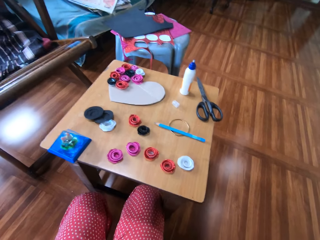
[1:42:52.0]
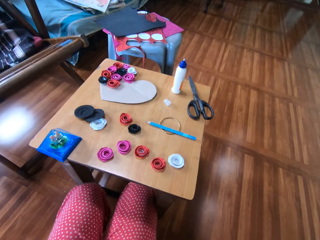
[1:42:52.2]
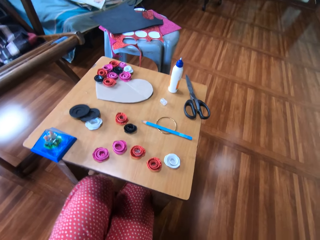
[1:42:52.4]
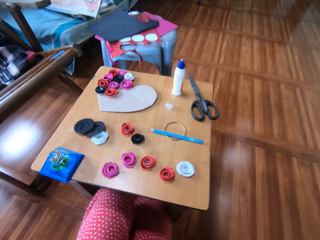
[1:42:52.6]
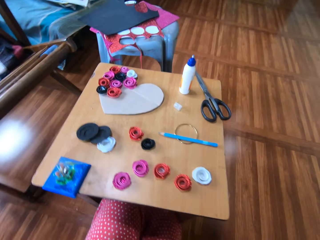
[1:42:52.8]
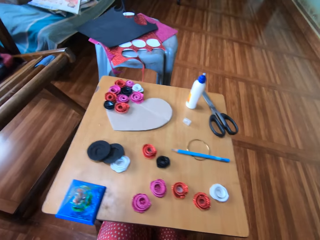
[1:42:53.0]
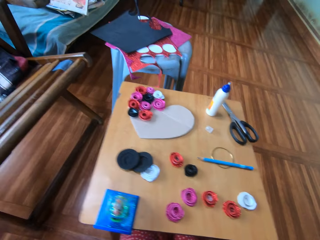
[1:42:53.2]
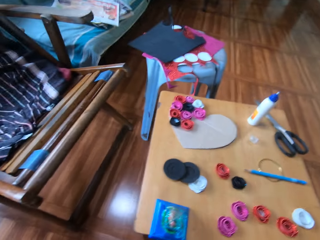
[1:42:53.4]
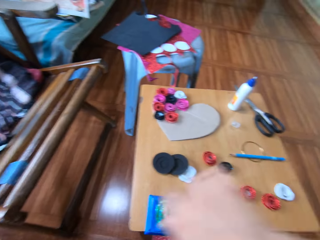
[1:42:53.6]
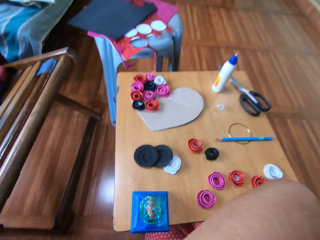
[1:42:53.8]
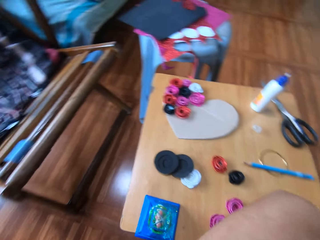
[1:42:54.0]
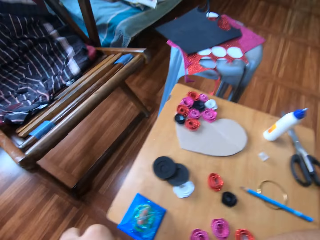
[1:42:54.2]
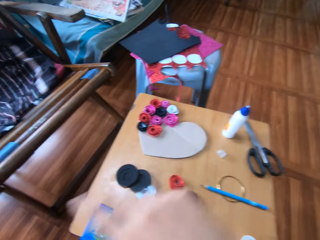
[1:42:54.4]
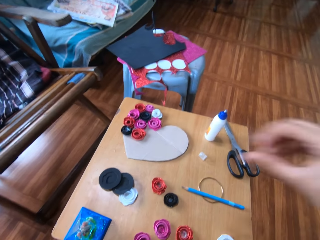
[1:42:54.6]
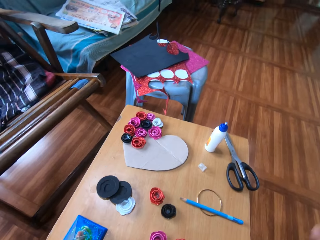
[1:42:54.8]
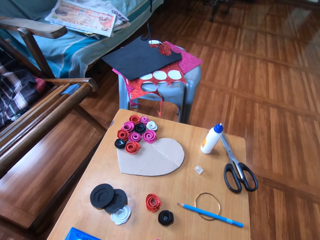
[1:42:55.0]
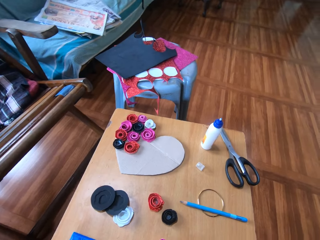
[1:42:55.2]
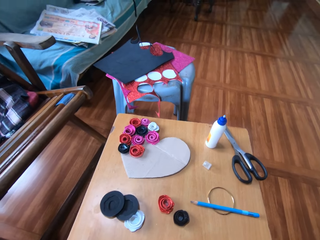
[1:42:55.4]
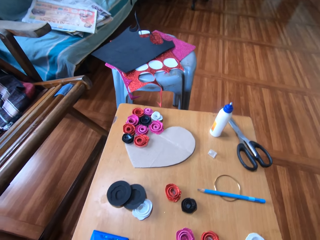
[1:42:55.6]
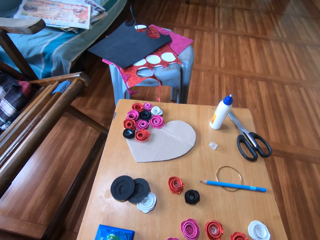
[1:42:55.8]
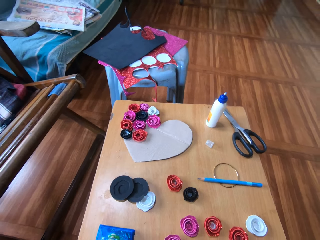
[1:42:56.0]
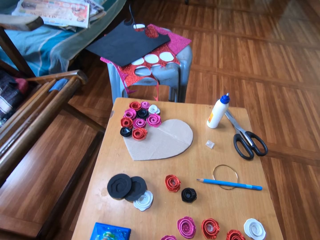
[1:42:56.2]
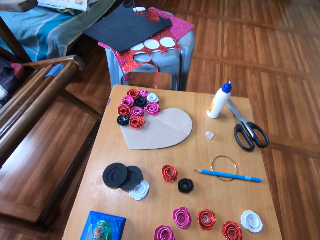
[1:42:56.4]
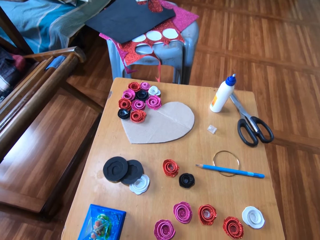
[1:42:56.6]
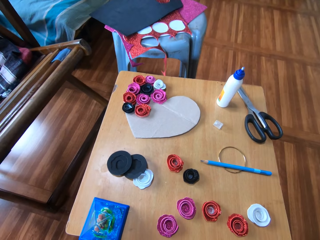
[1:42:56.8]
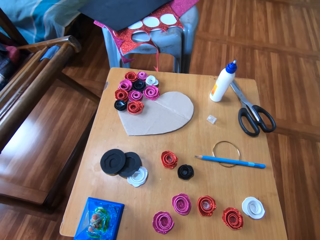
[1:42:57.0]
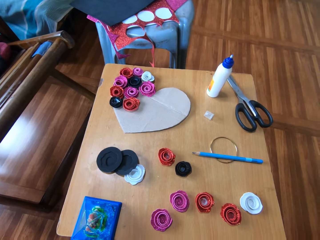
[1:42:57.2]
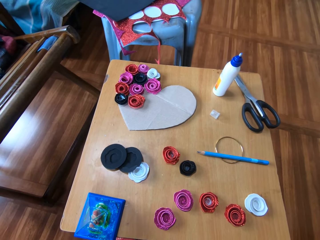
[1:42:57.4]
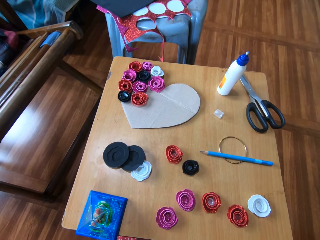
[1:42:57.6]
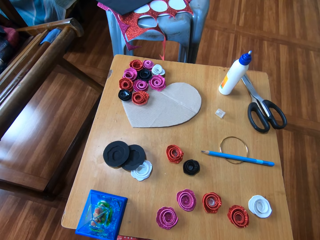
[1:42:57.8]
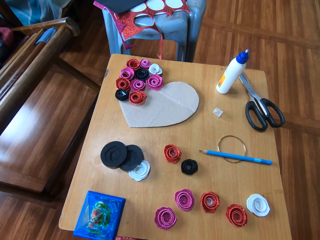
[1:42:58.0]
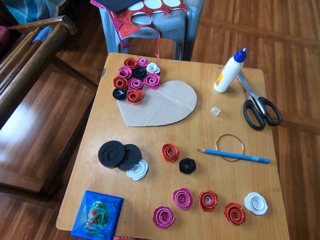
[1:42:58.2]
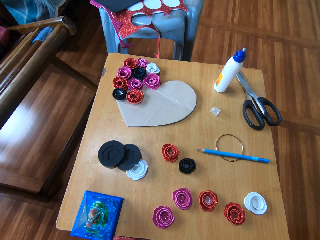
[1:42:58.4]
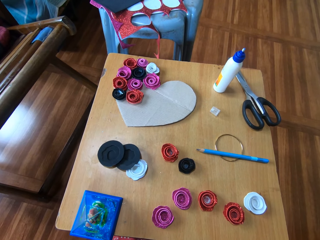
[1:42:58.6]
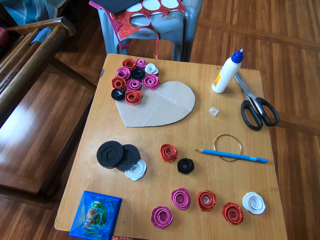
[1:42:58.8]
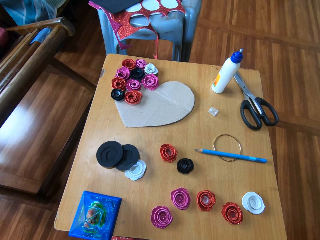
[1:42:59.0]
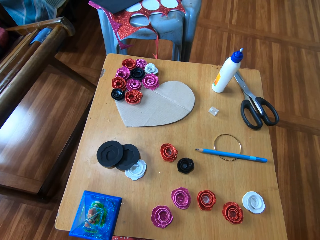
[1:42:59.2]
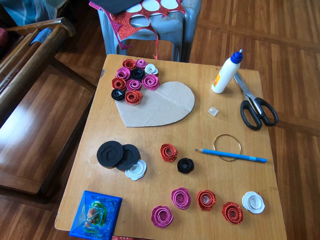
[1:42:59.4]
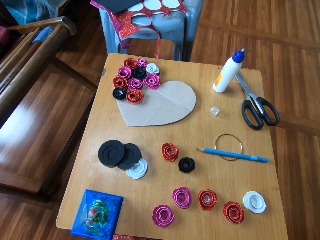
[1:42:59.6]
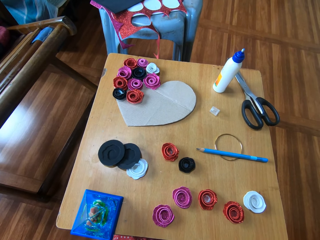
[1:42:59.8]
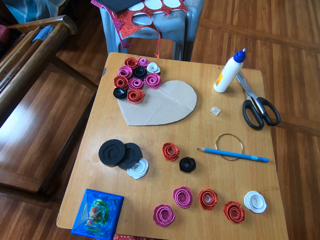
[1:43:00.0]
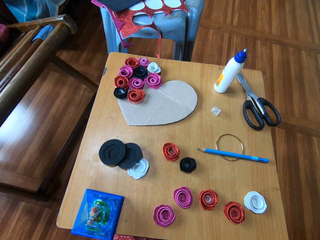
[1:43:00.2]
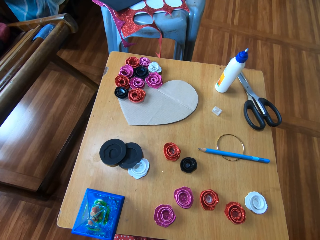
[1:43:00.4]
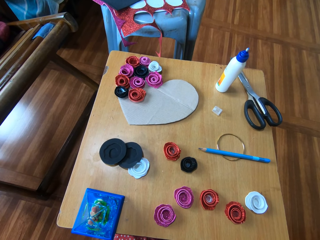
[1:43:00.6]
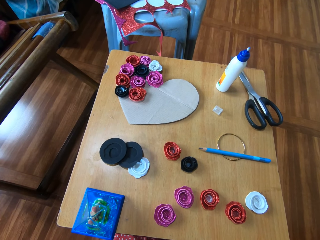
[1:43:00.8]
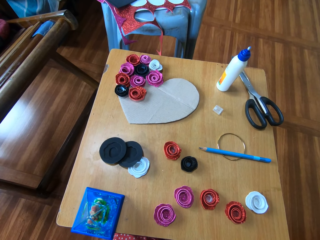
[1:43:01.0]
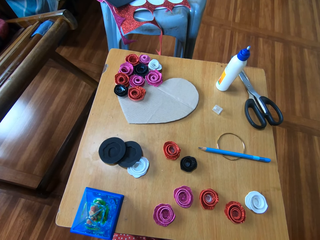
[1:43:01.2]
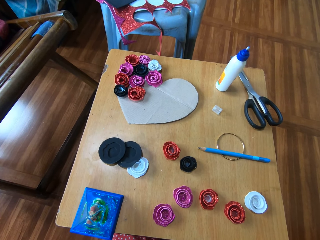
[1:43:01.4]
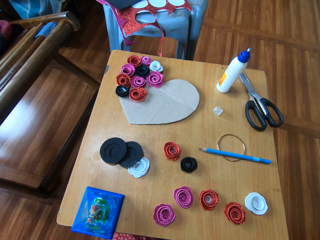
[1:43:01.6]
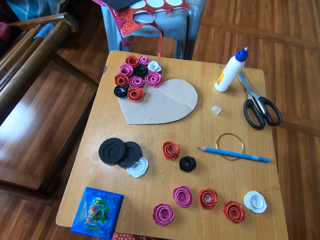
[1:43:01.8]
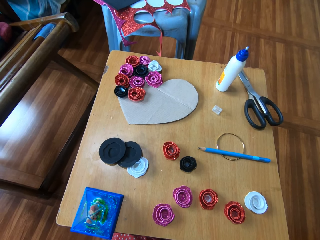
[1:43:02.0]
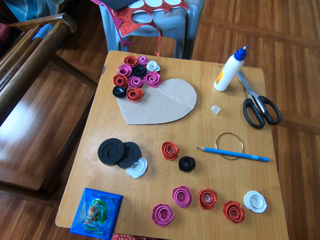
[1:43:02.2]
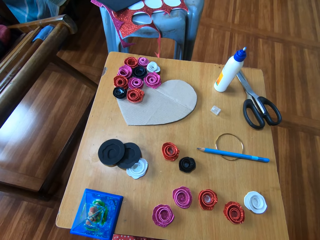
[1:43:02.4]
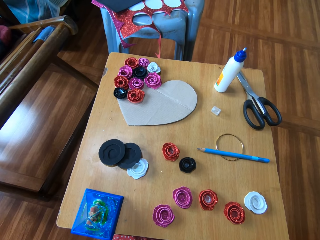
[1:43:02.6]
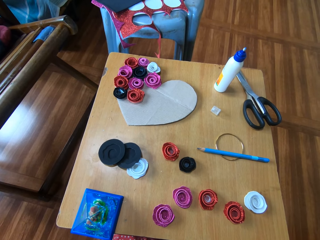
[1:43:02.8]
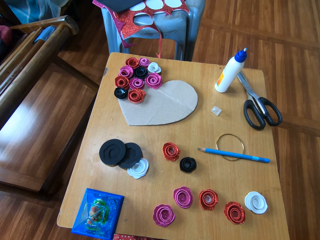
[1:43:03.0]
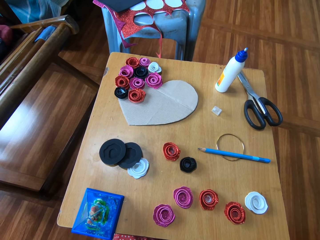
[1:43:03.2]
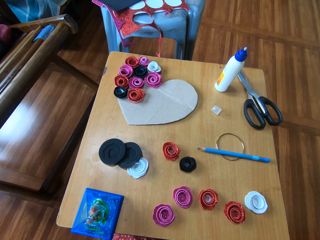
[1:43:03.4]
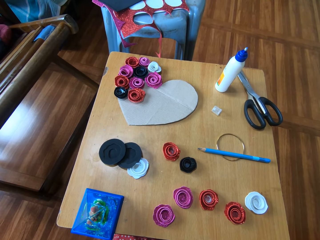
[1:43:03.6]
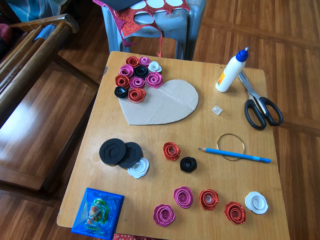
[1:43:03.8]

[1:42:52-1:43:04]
The camera wearer puts the left leg on the table stand. She wipes the forehead with the hand. She touches her face with the right hand. She stares at the table.

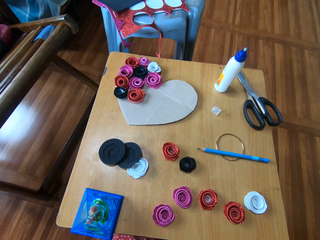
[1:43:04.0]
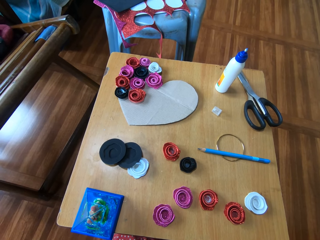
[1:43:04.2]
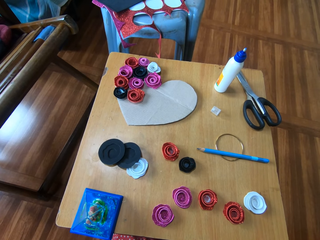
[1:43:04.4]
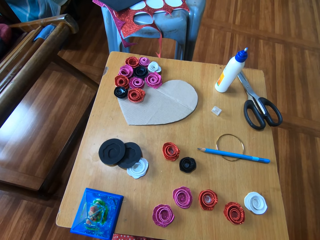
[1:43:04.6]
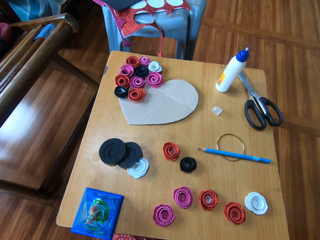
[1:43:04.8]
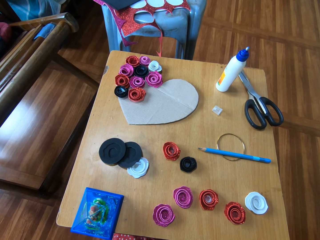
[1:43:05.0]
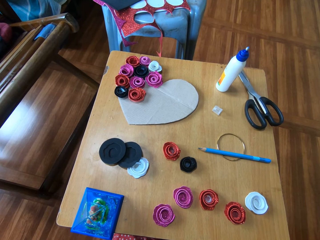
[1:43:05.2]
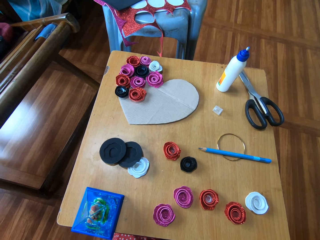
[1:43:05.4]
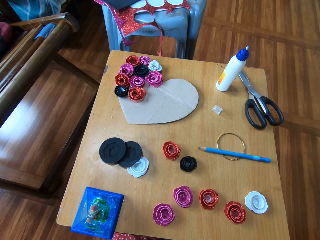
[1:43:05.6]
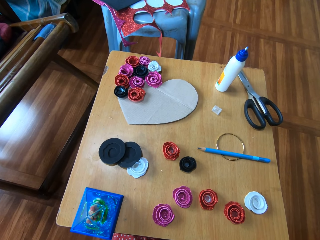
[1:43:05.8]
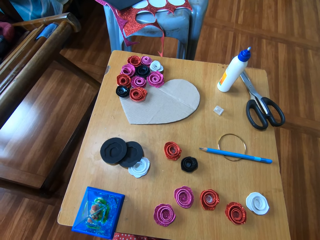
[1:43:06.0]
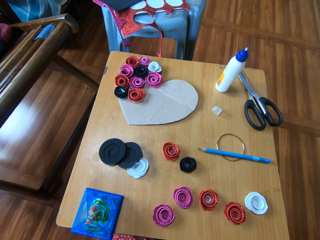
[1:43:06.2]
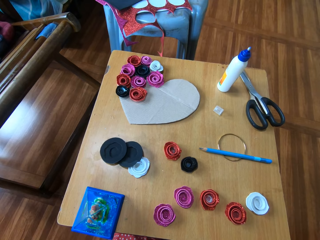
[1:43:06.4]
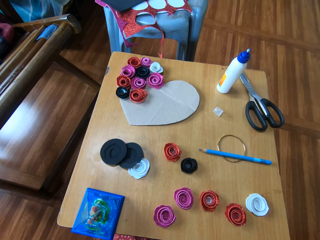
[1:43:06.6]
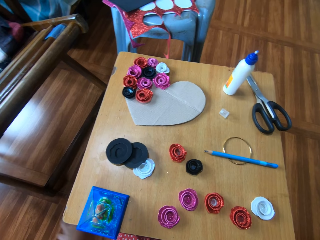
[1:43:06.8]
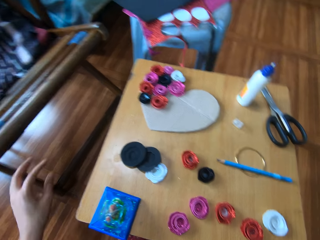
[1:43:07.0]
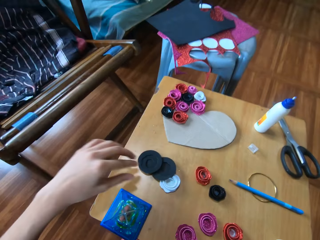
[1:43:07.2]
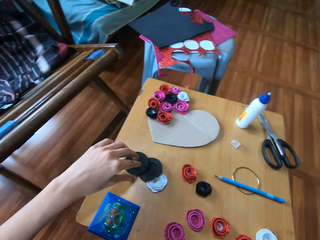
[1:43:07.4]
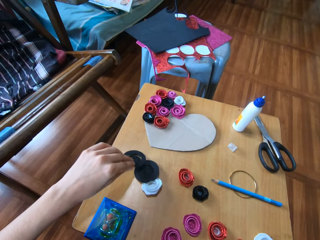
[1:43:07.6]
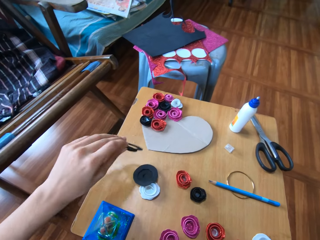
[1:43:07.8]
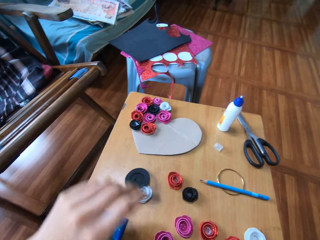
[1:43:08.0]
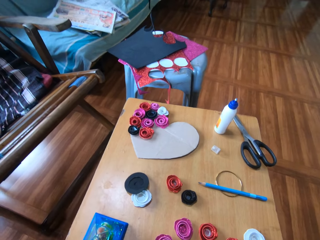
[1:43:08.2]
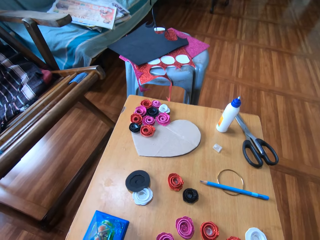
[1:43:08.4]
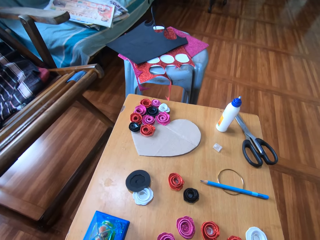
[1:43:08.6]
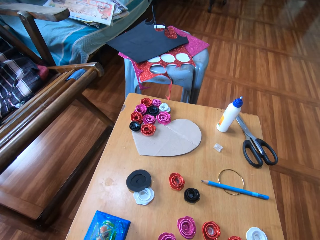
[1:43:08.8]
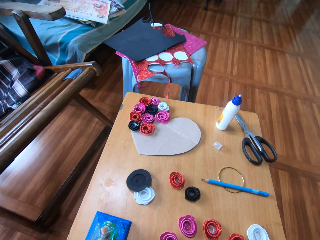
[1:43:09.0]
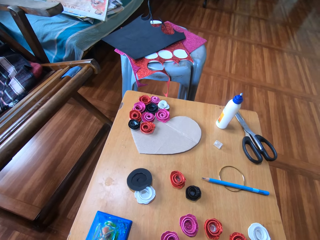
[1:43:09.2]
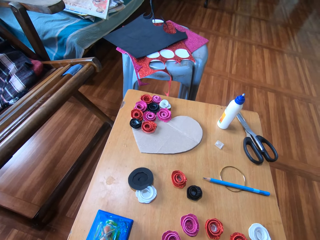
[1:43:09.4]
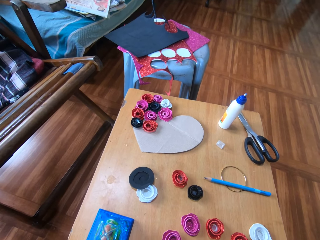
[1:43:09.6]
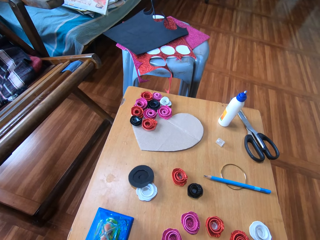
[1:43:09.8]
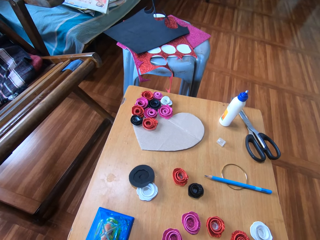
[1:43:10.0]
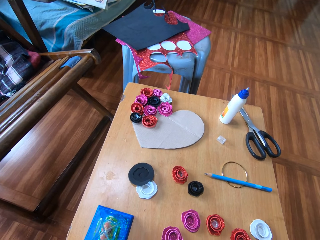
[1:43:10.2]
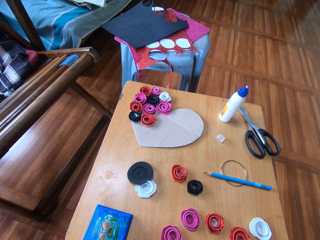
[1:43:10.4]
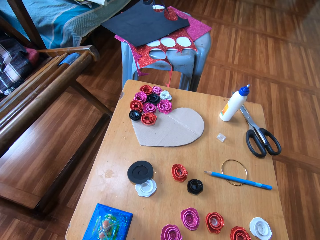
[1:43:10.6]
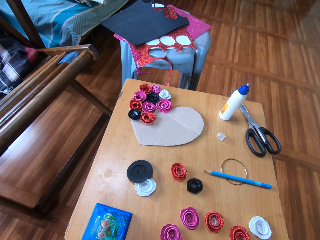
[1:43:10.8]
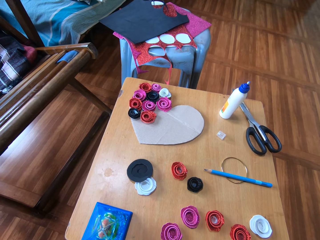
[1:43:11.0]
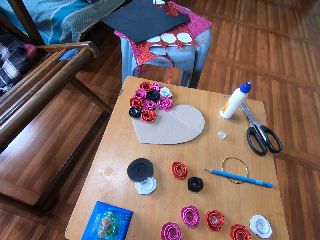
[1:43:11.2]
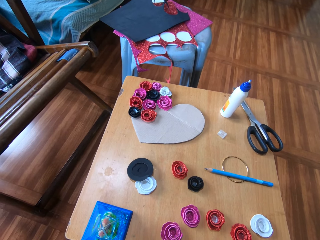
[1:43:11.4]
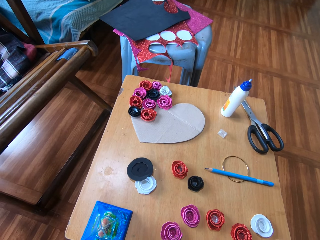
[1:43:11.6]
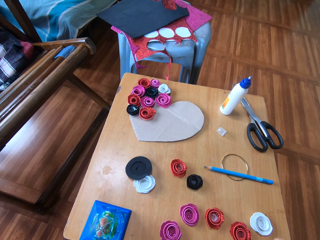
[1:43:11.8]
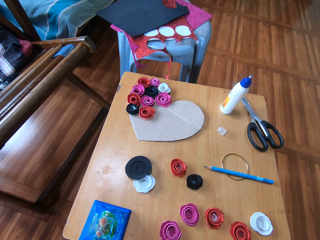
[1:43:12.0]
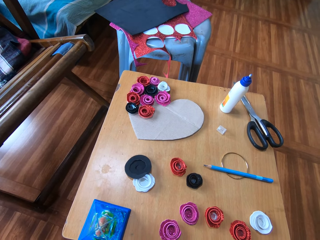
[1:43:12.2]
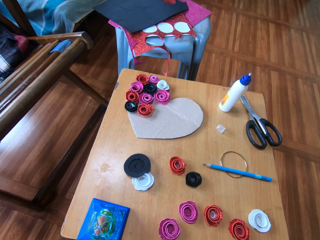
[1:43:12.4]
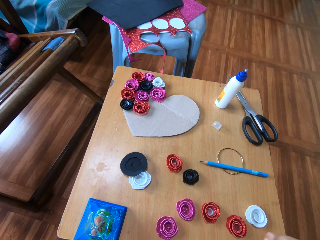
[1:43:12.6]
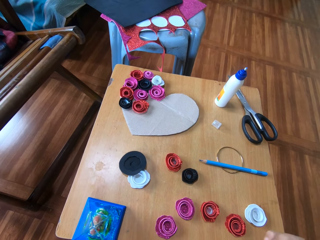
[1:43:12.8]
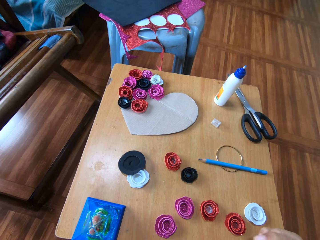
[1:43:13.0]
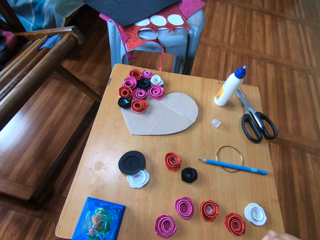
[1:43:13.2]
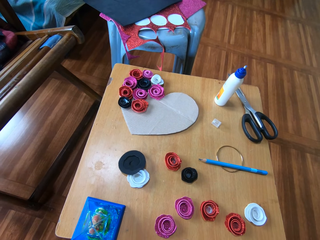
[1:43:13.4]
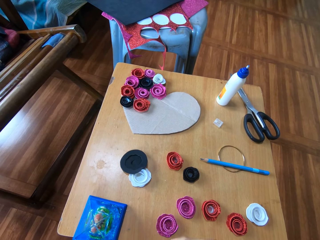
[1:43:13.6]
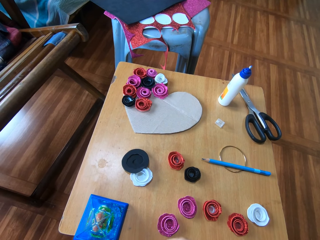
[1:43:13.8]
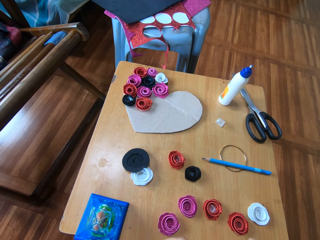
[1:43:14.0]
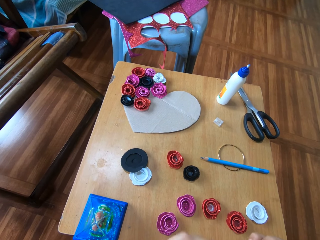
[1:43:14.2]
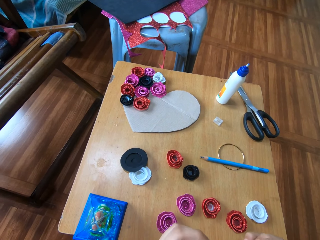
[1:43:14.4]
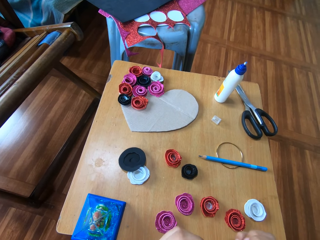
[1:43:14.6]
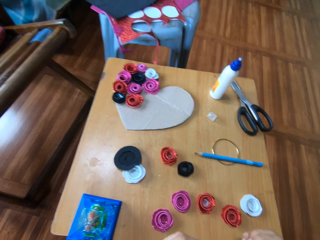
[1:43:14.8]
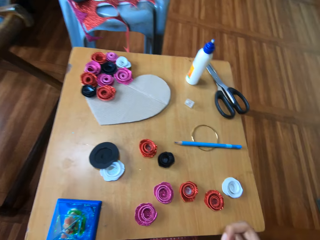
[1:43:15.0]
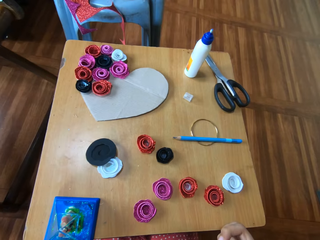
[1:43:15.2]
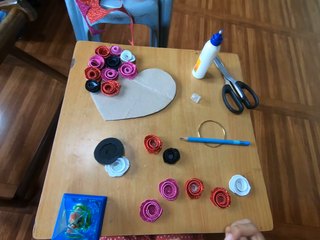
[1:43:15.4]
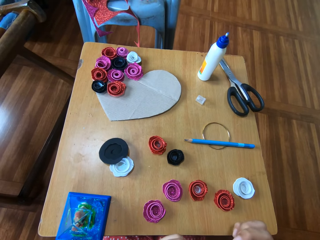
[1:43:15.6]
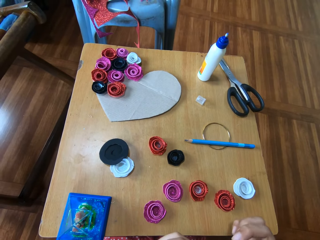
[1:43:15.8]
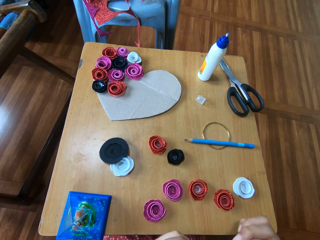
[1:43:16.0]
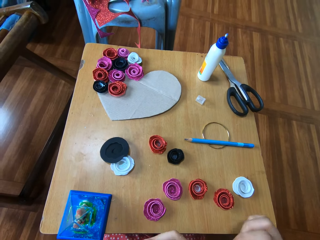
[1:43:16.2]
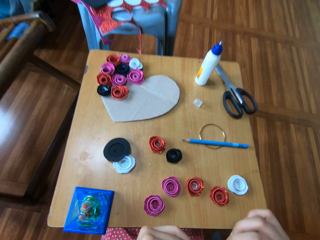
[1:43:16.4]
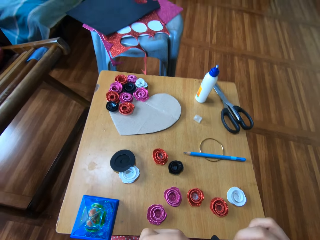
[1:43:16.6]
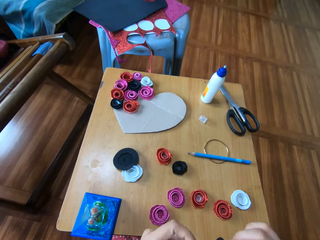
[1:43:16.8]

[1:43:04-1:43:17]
The camera wearer picks up a paper or cut cardboard from the table with the left hand. They fold the paper into a flower with both hands. They curl the cut cardboard.
